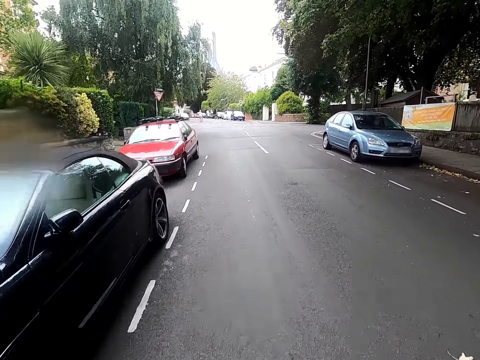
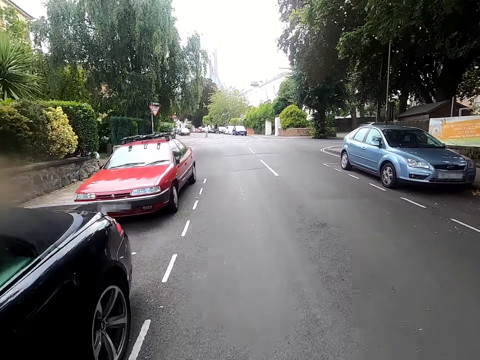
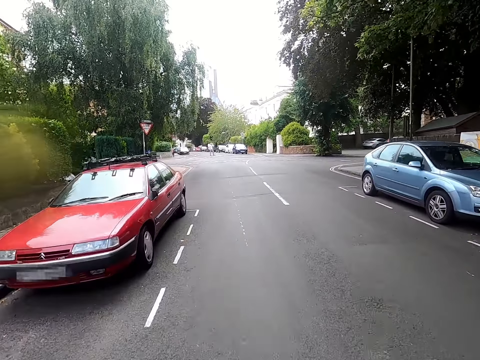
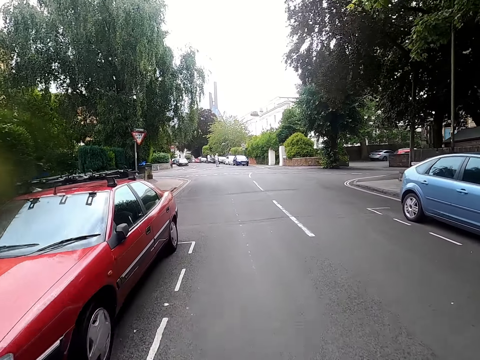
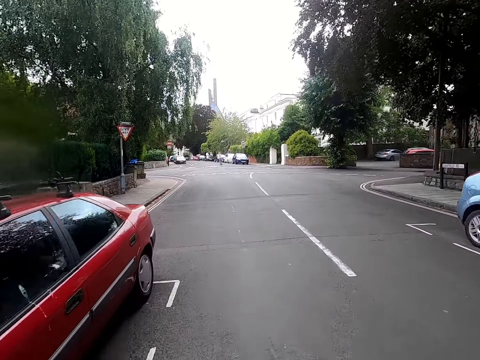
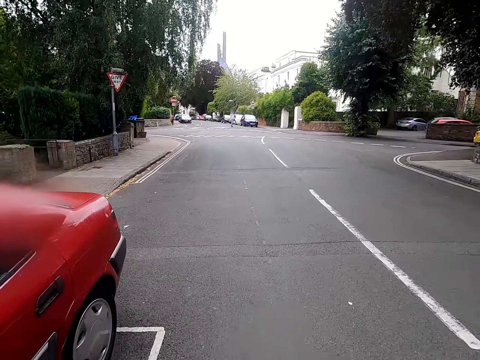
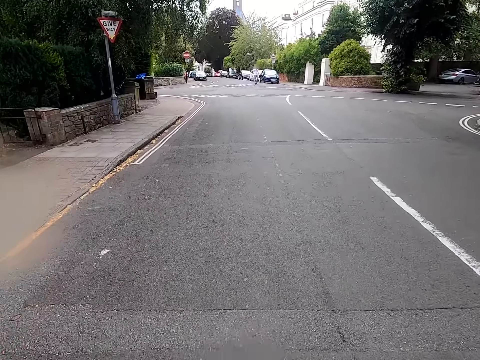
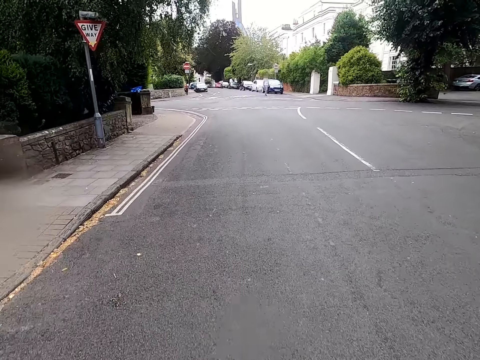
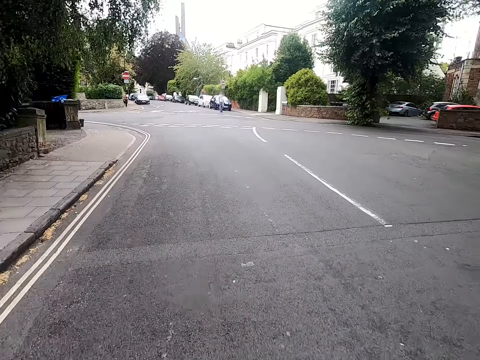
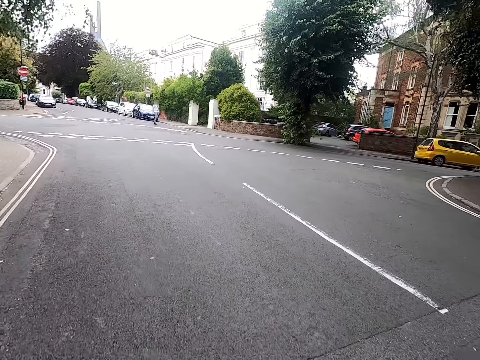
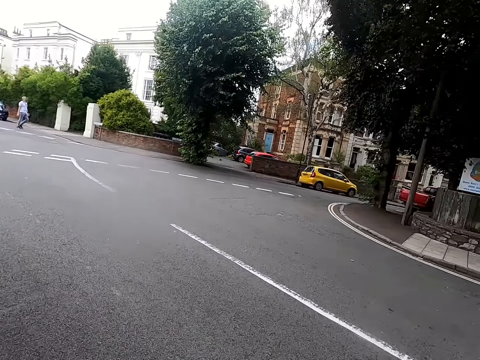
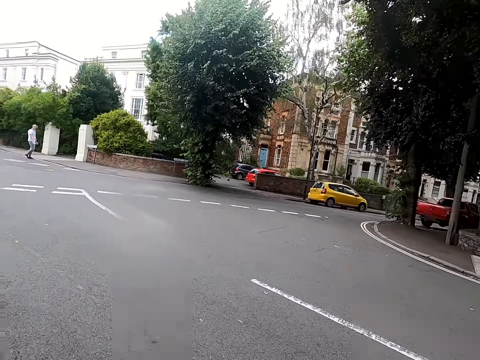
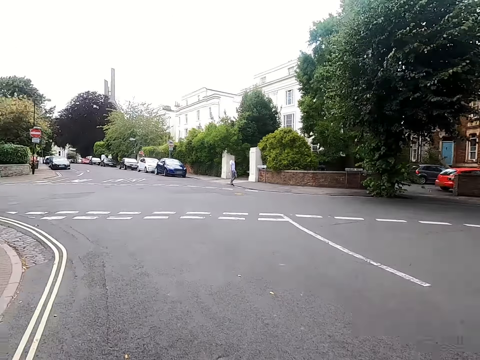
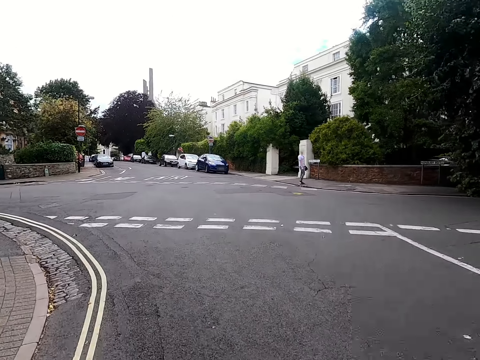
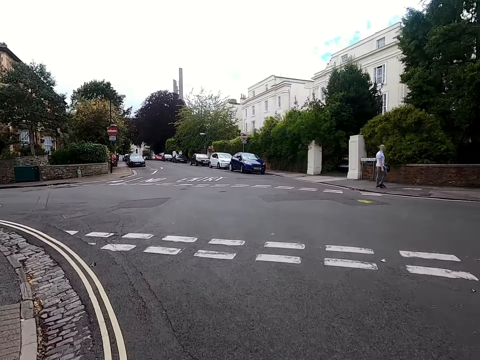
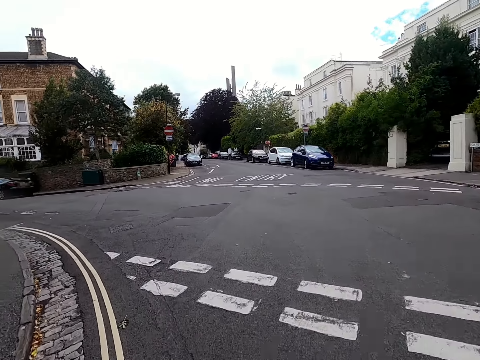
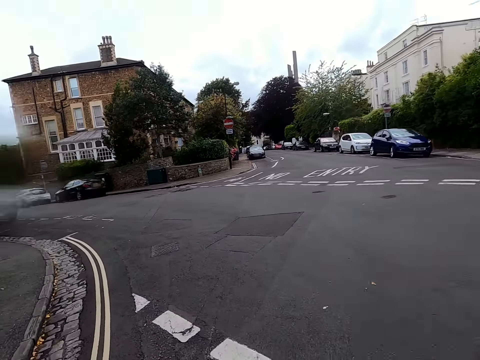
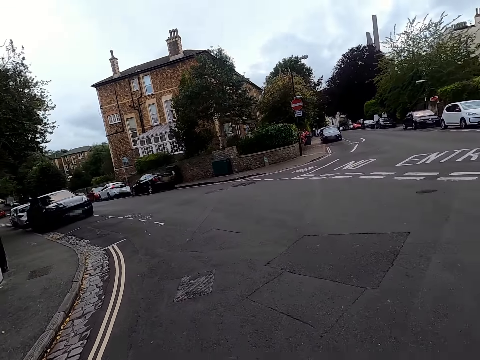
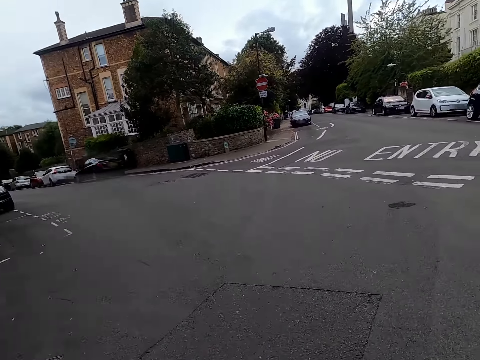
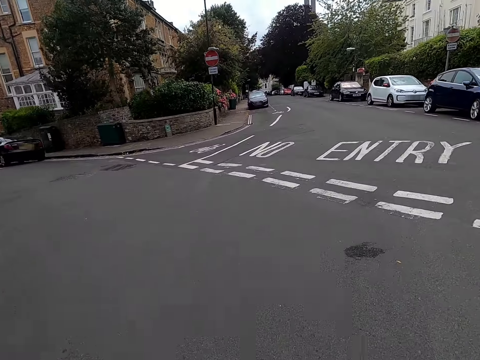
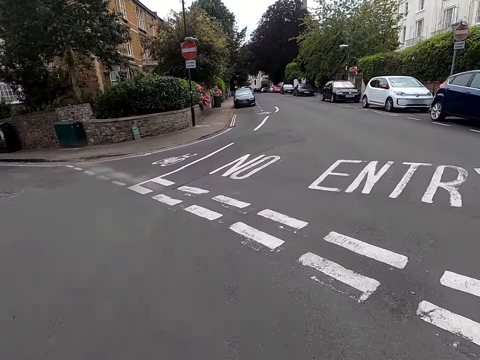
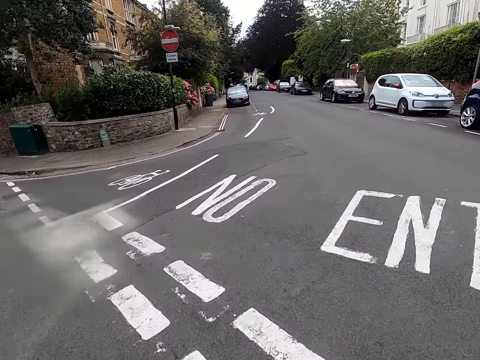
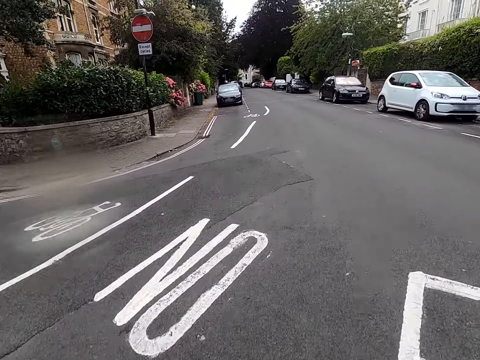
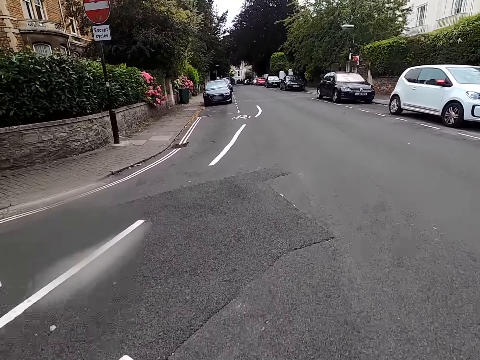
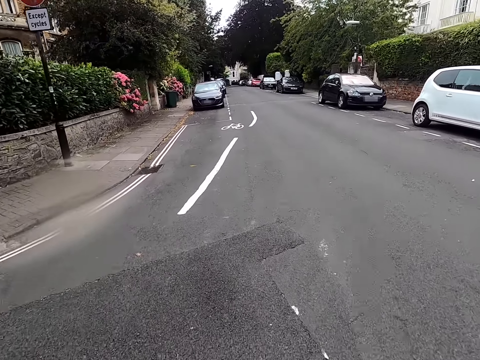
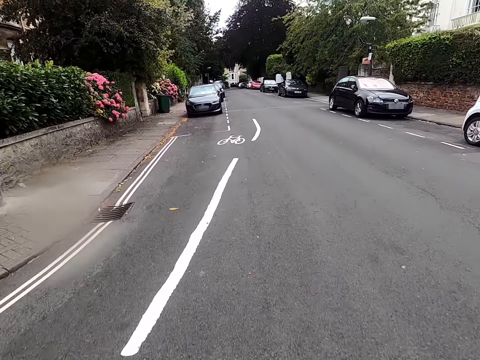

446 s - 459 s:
A man crosses the road. The camera wearer rides a bicycle on the road. They look around the road. They ride the bicycle on the road.

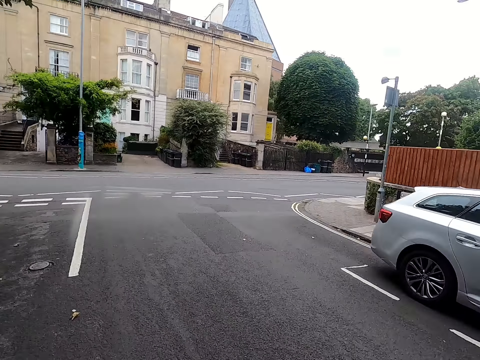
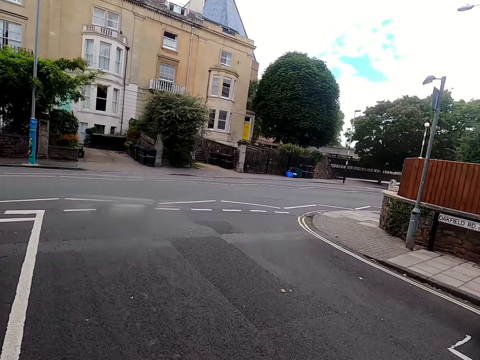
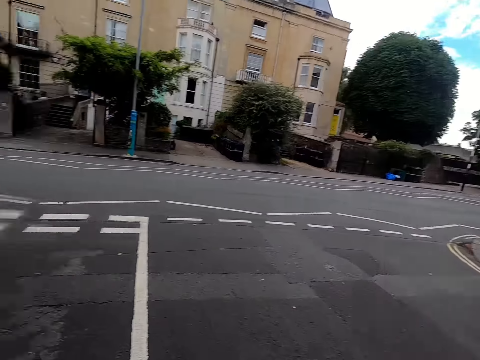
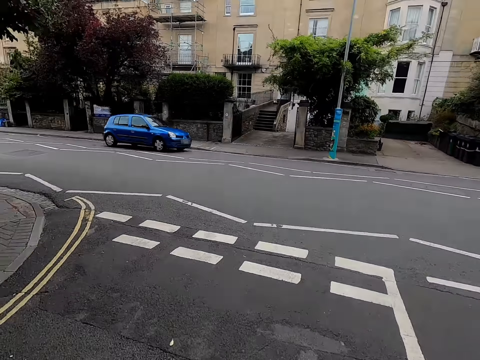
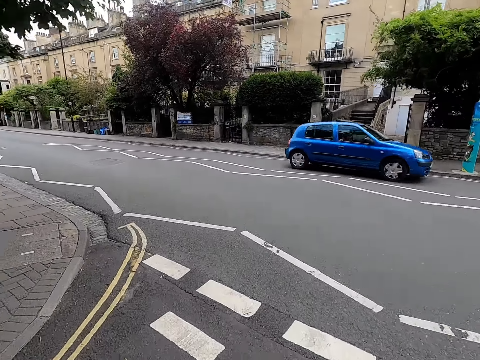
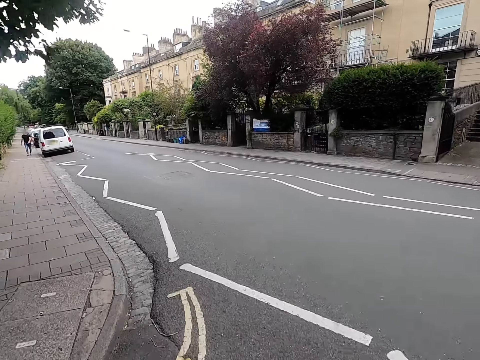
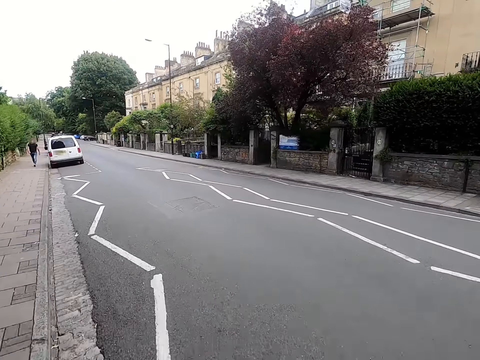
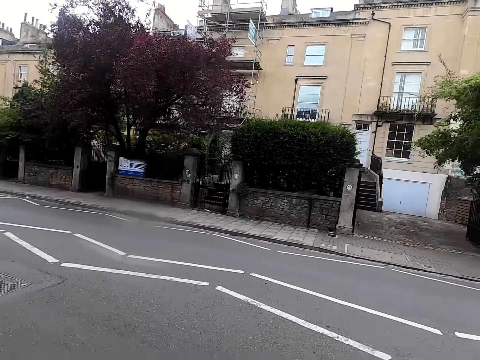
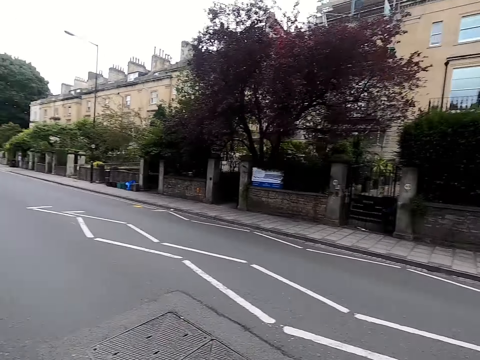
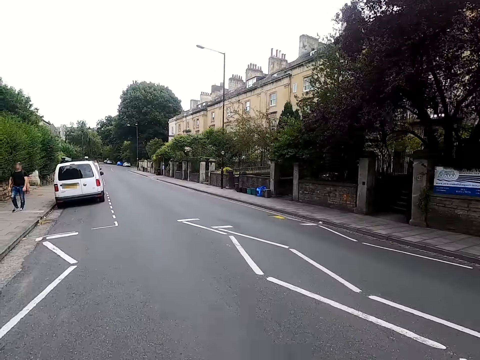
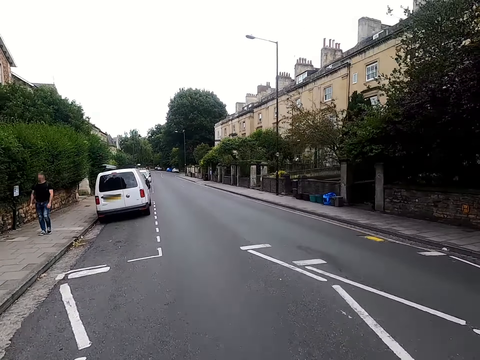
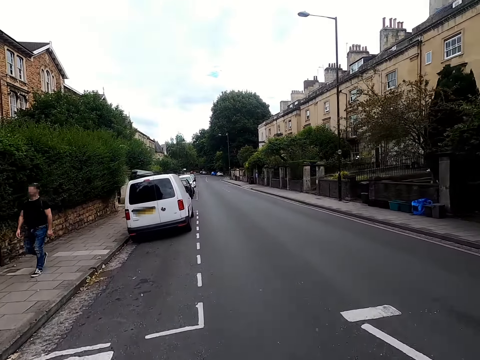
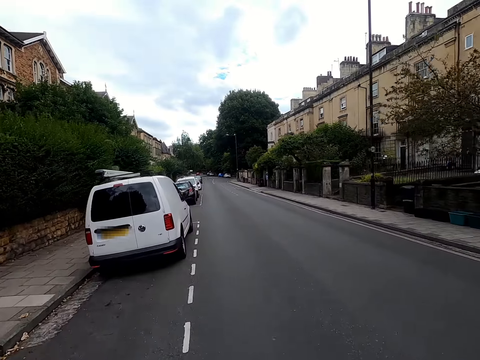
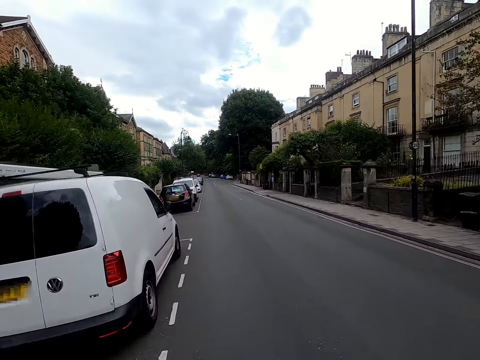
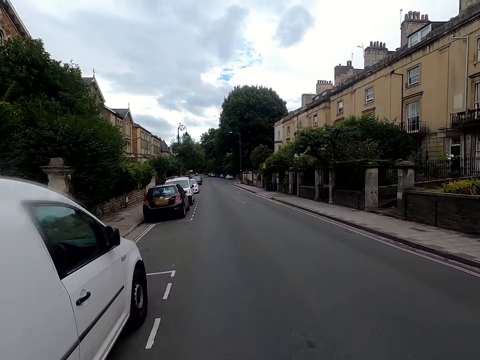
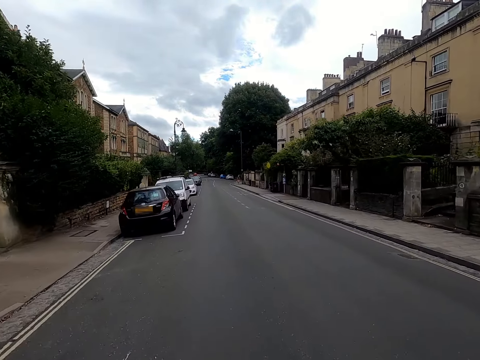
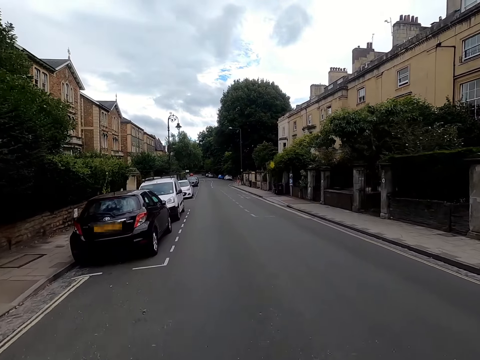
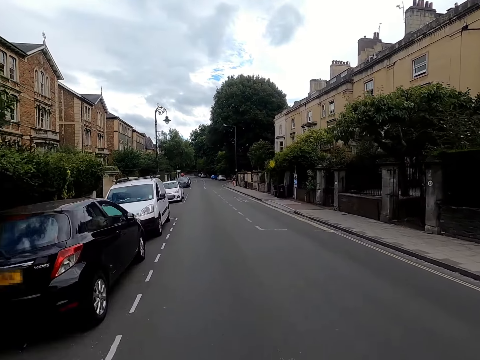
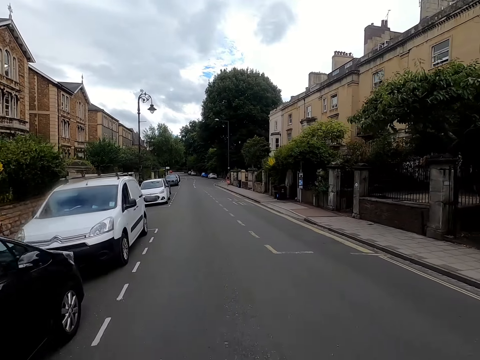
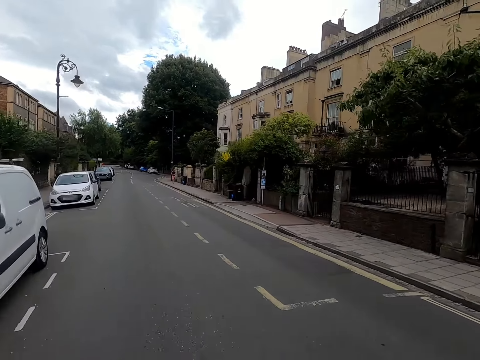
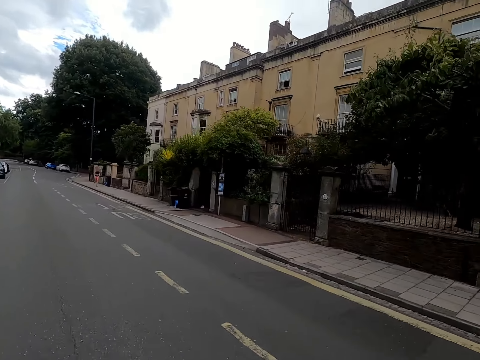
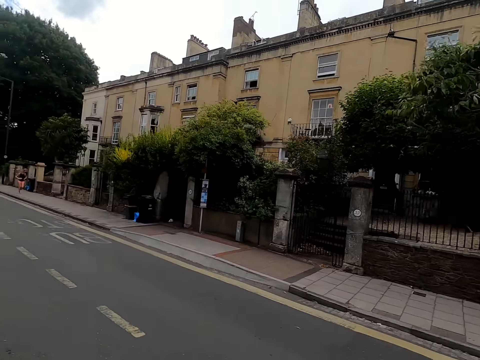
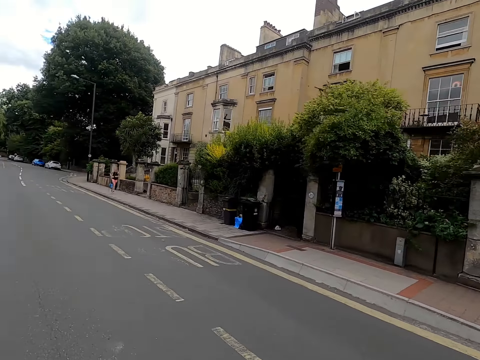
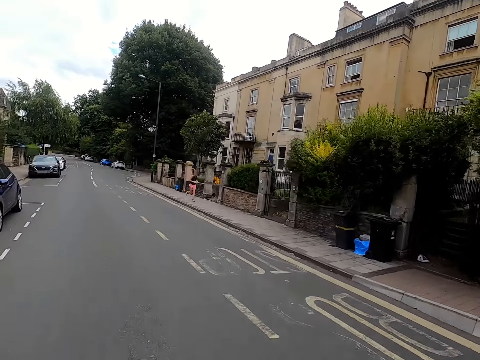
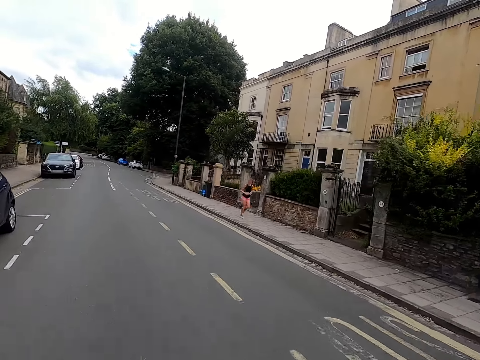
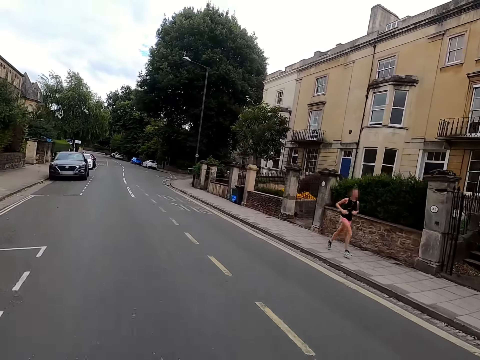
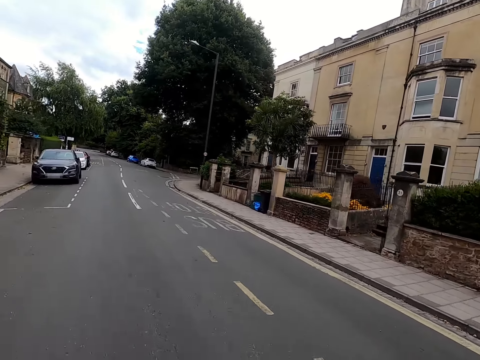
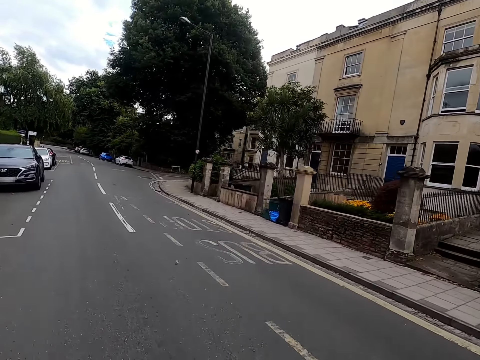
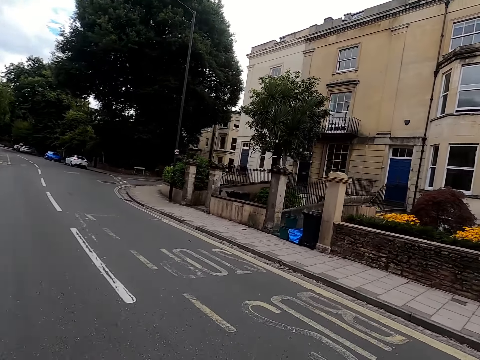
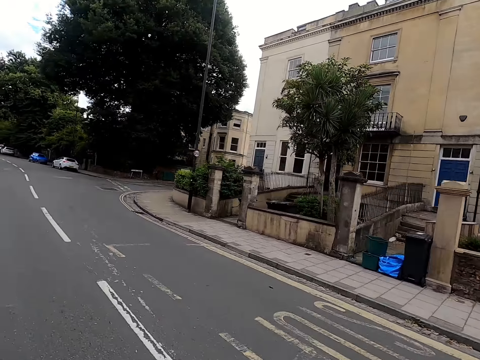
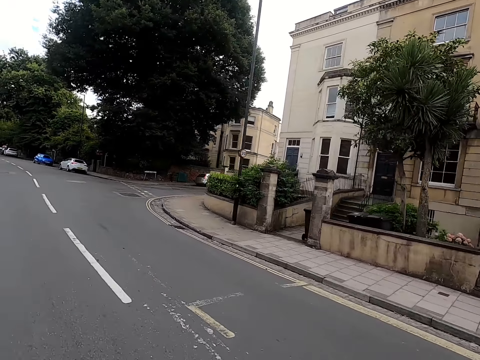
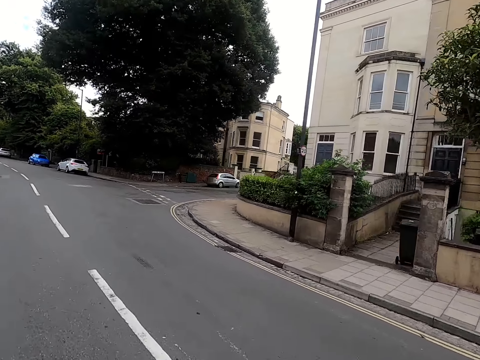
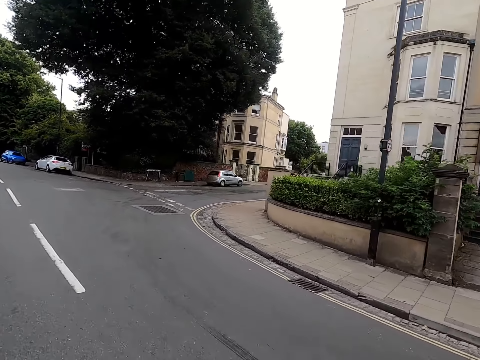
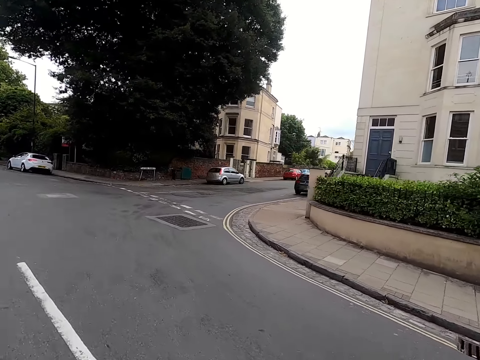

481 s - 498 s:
The camera wearer looks around the road. They ride a bicycle on the road. A man walks on a sidewalk. The camera wearer rides the bicycle on the road. A lady runs on the sidewalk. The camera wearer rides the bicycle on the road.
